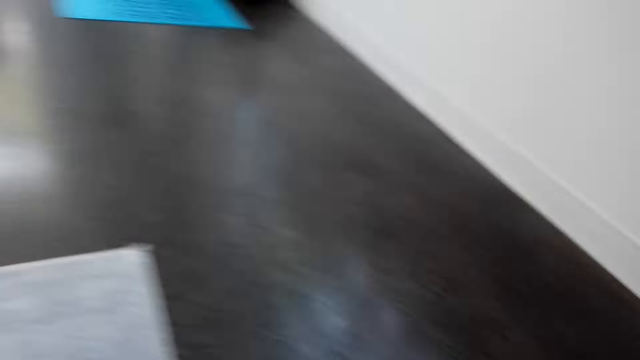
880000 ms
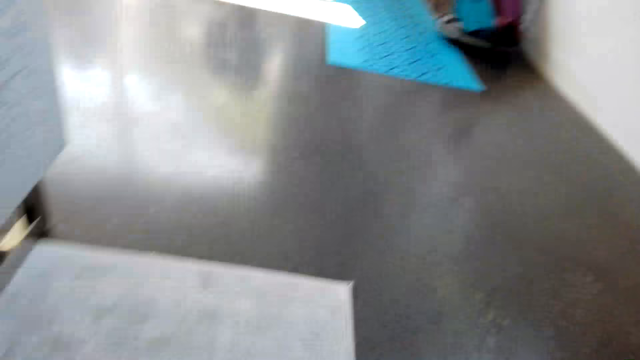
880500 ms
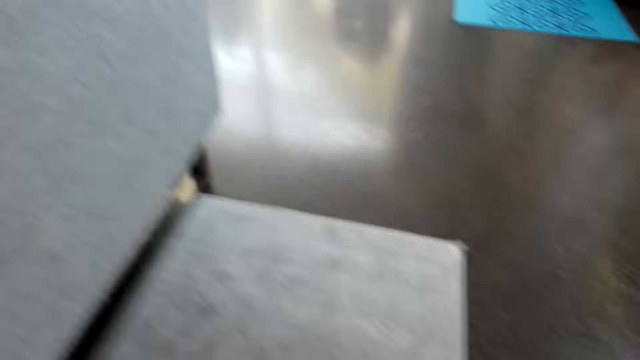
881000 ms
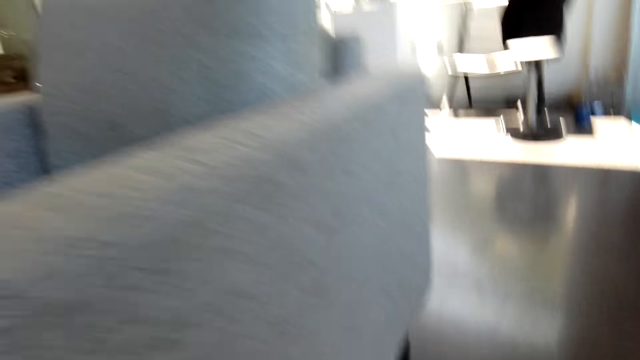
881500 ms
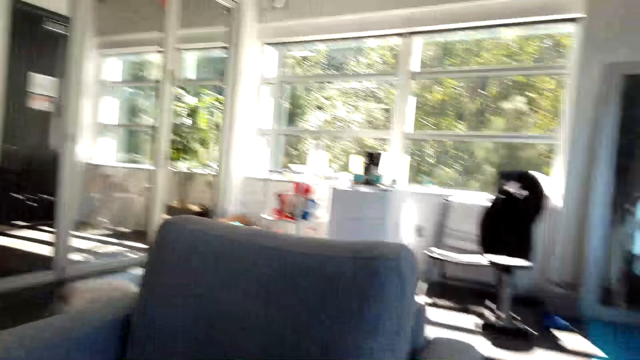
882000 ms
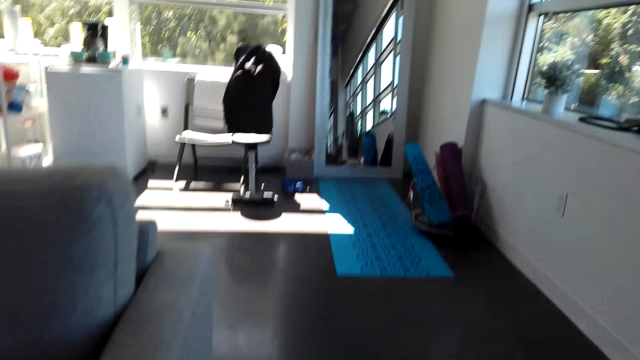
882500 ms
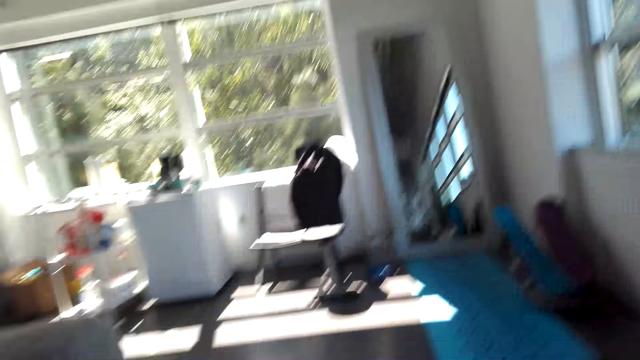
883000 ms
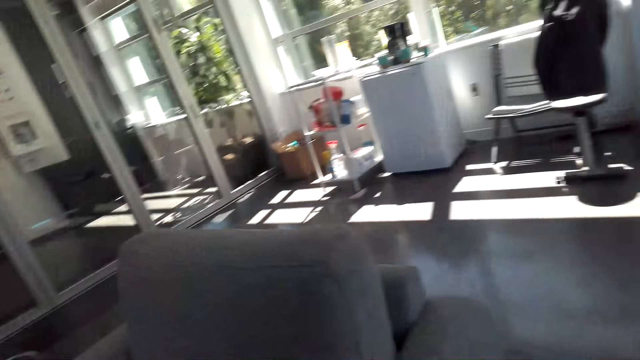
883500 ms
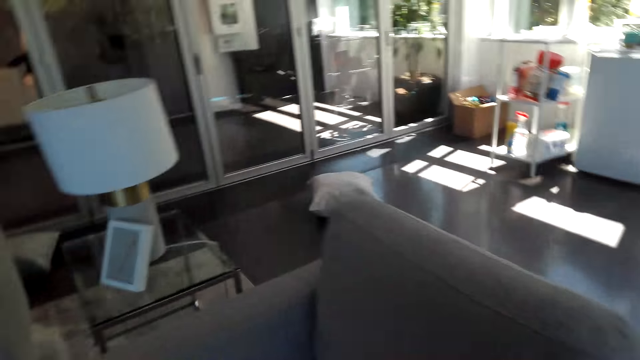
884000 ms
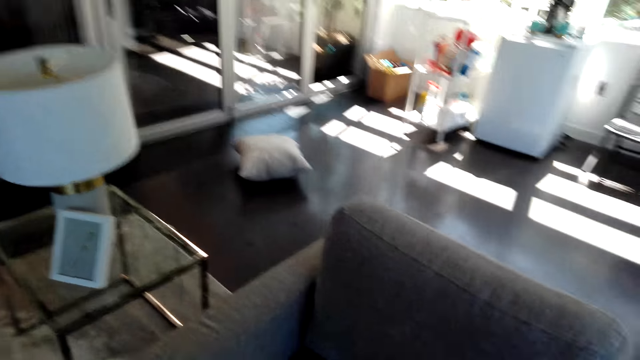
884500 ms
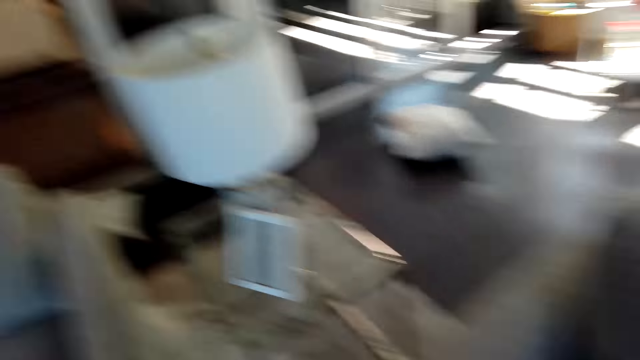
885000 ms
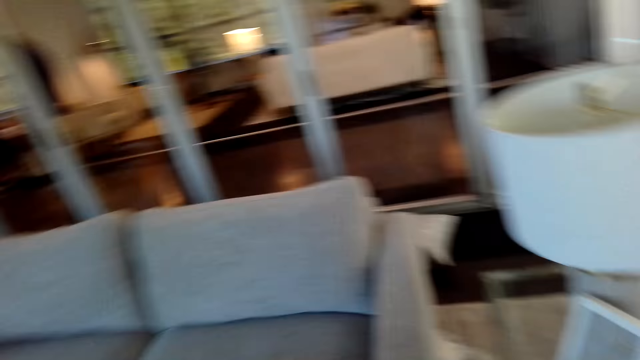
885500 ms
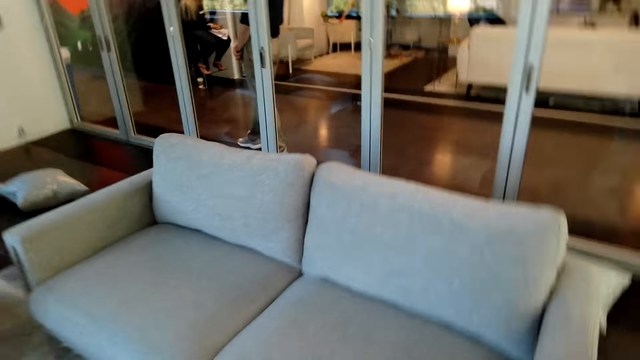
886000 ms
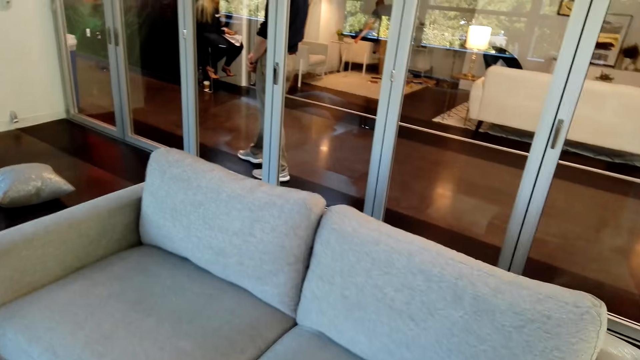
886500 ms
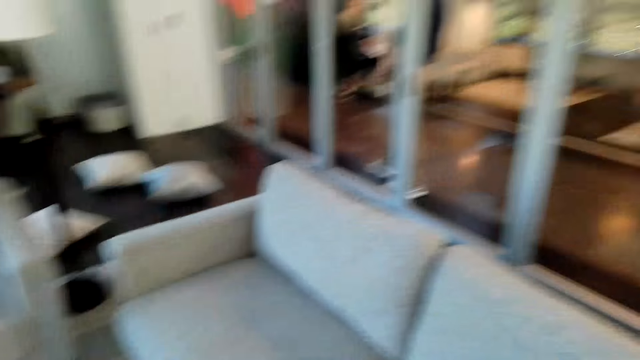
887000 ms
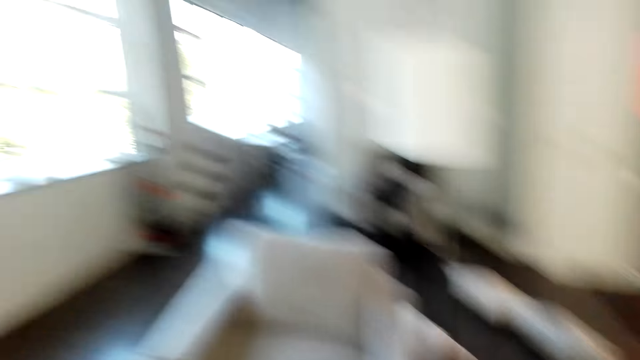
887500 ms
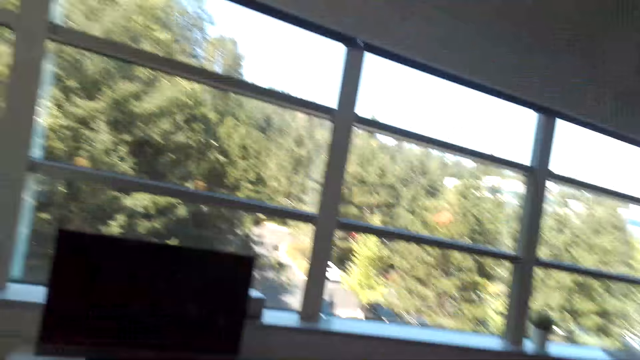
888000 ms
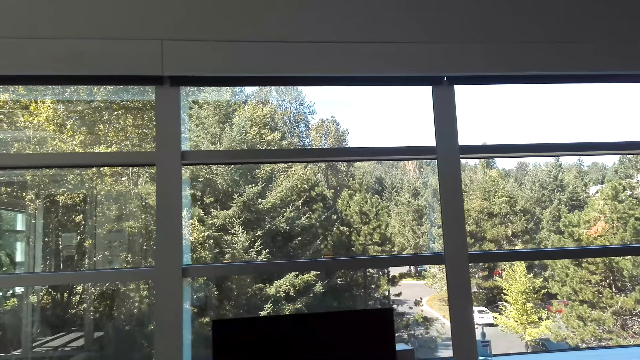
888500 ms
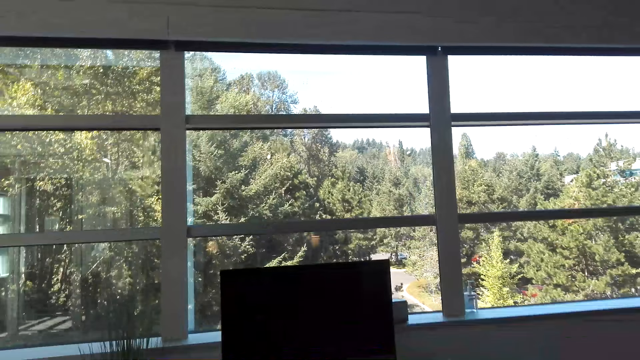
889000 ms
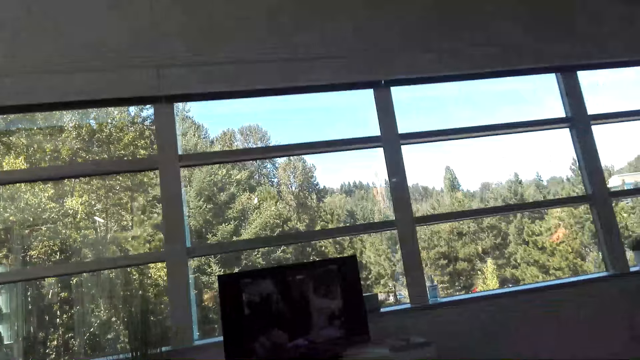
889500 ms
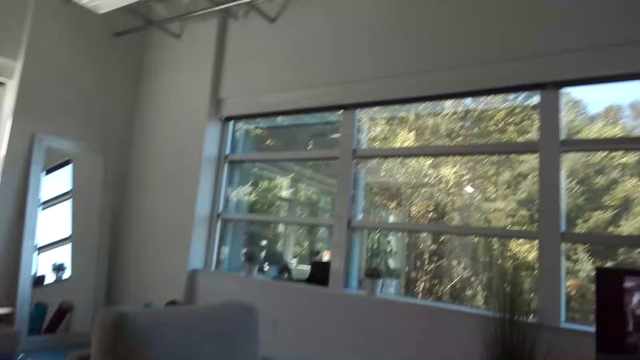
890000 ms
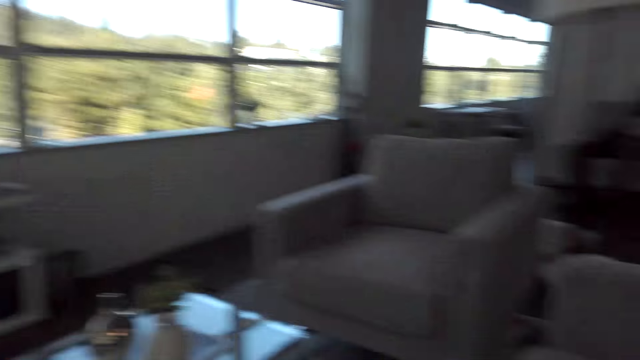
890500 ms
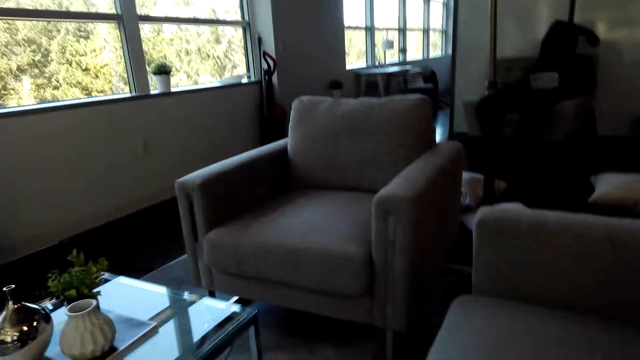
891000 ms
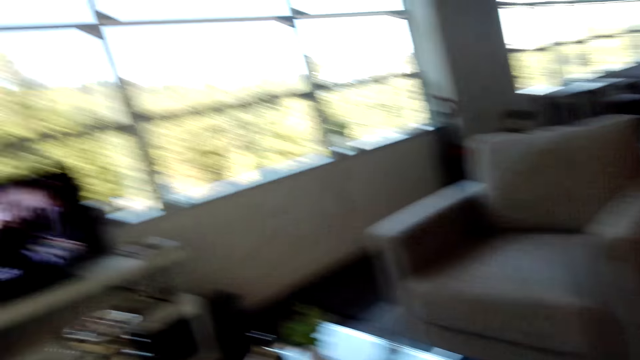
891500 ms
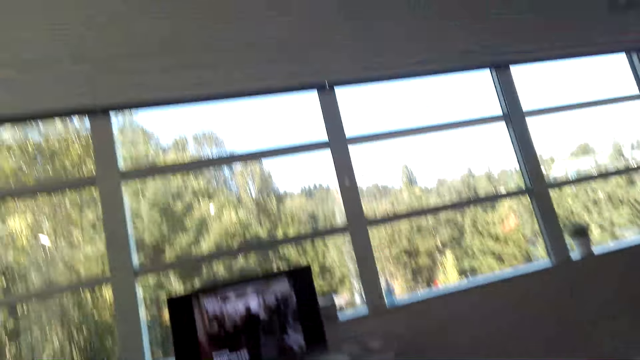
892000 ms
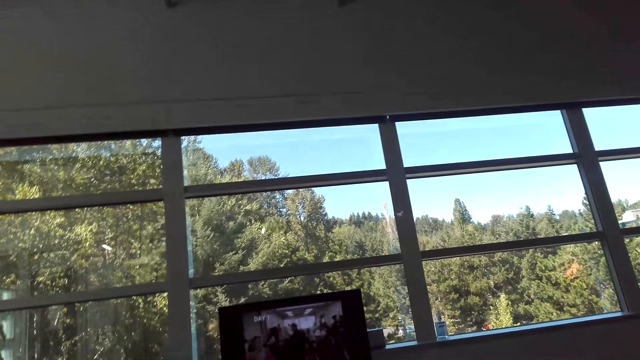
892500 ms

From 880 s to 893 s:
The camera wearer looks around. They walk around the room. They look around.

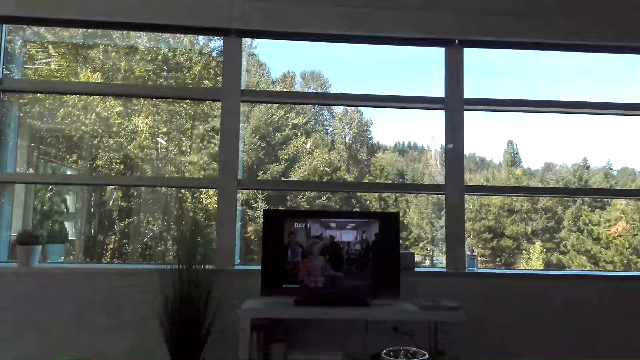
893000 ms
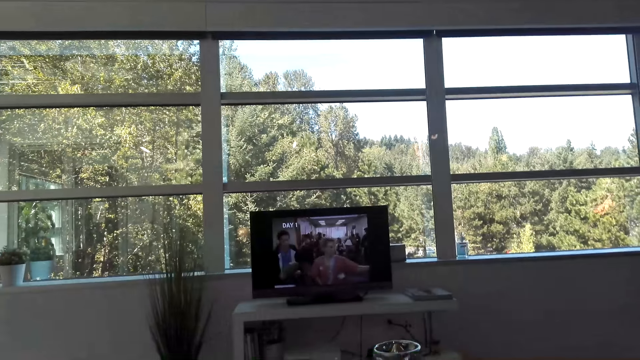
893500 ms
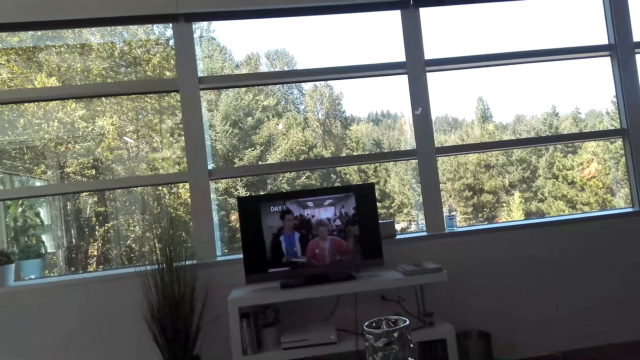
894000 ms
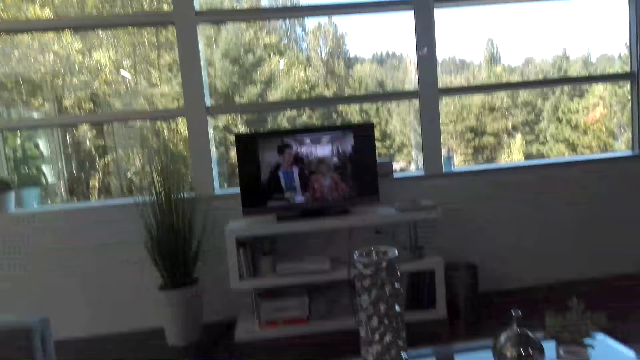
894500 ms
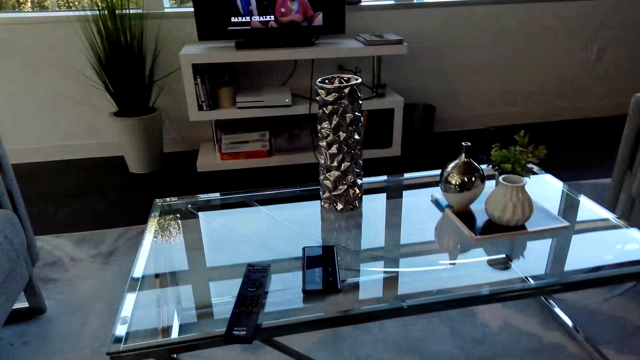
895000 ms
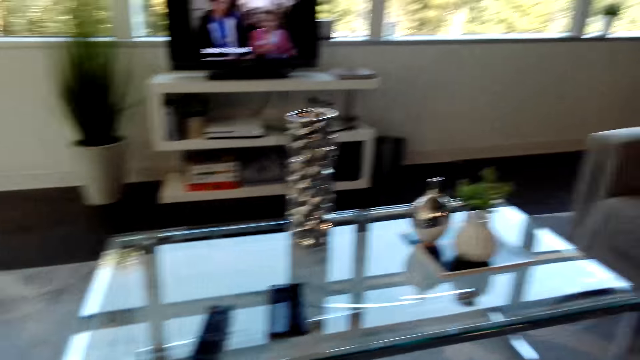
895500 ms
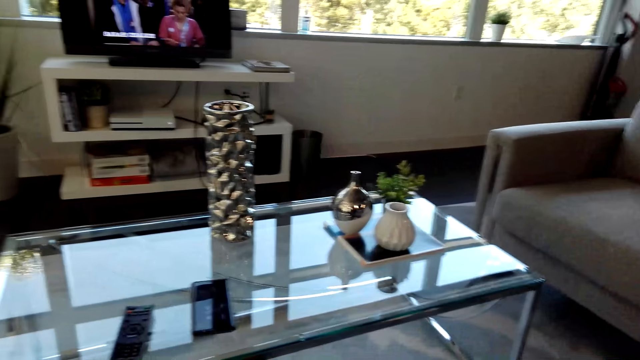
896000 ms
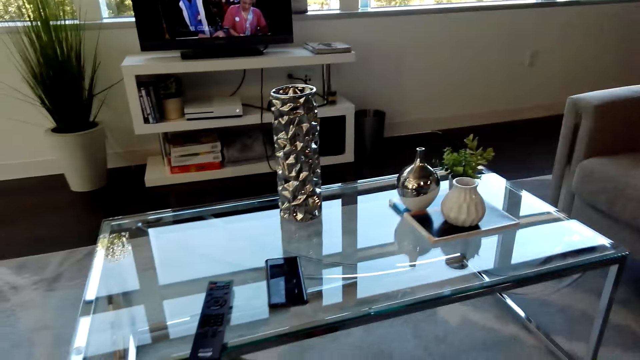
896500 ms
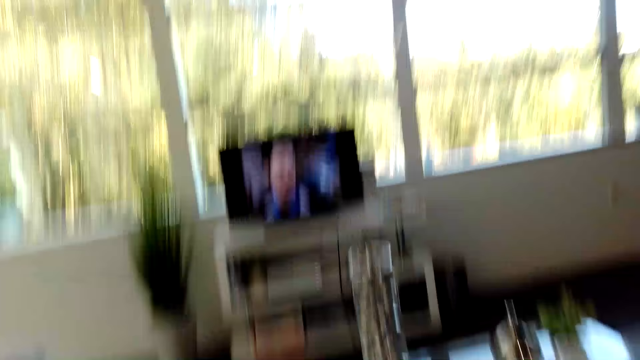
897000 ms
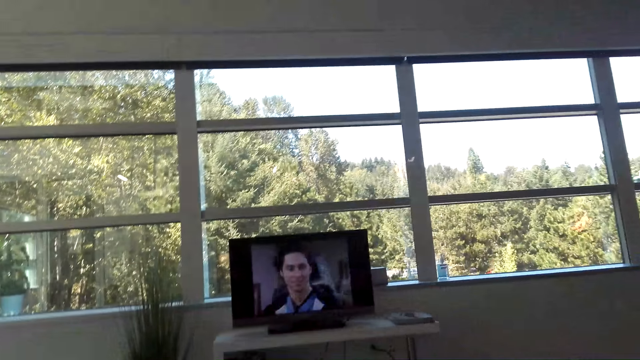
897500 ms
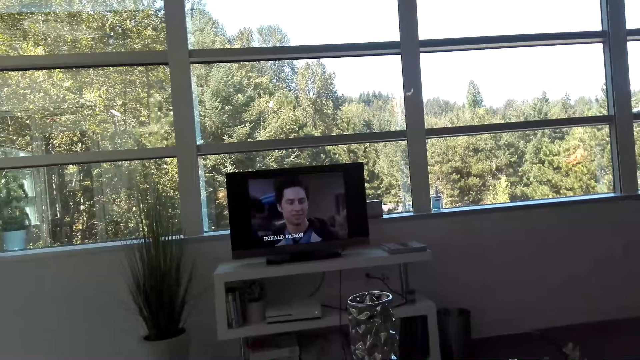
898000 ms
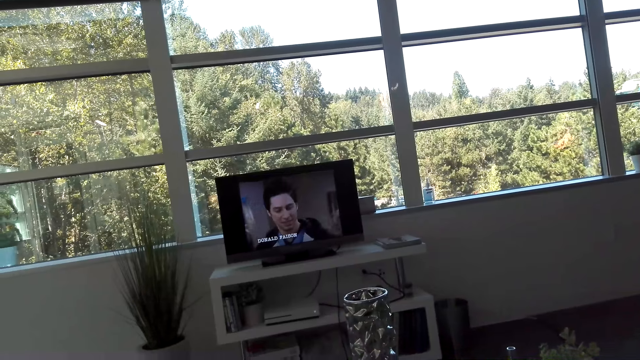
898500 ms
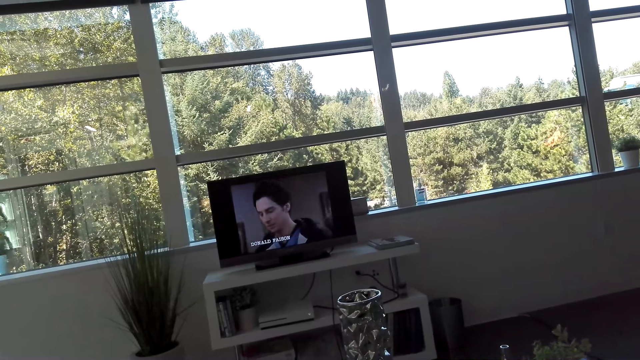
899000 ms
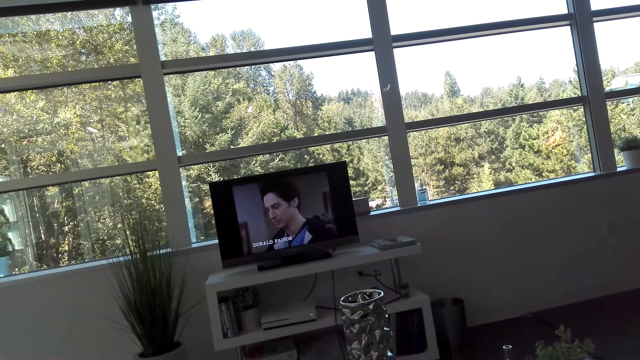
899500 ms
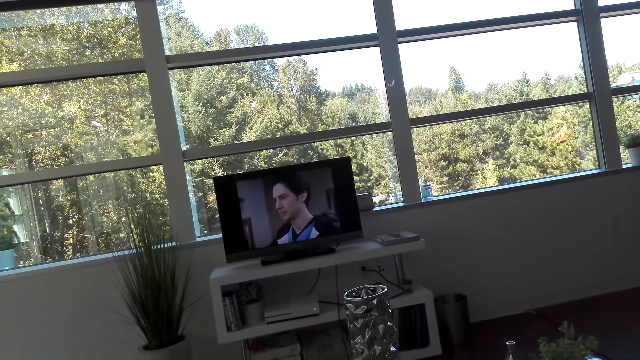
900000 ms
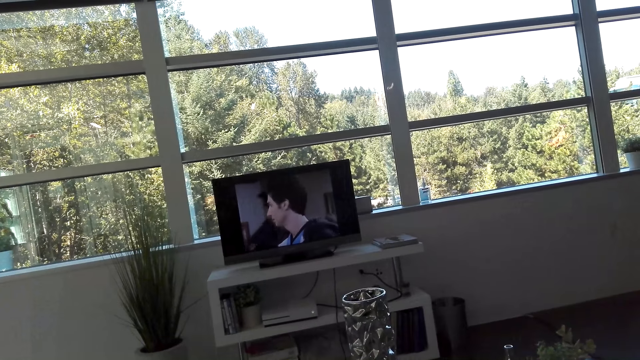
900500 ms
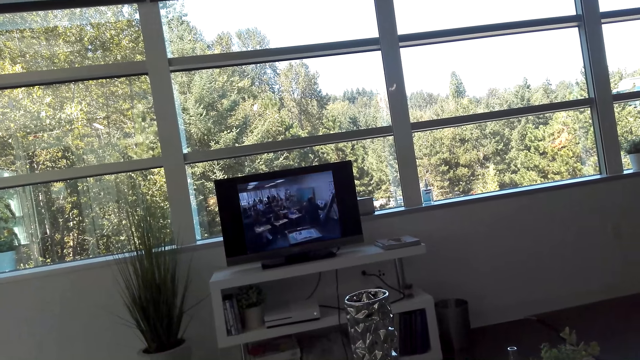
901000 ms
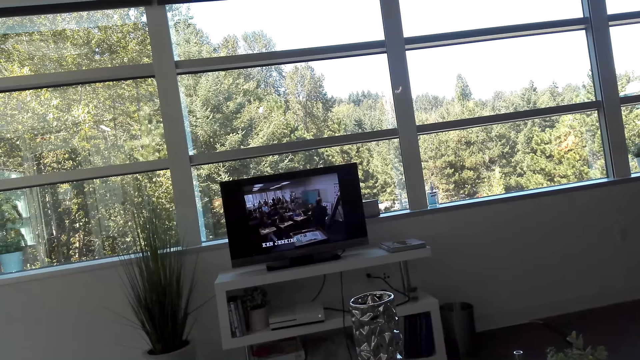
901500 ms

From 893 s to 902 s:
The camera wearer stares at the TV.
